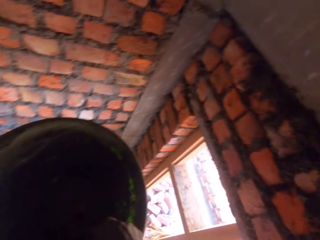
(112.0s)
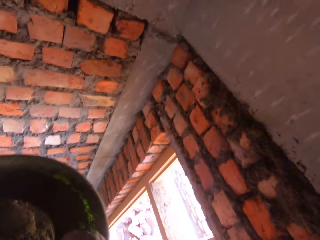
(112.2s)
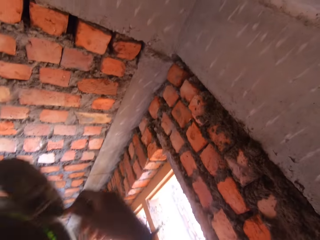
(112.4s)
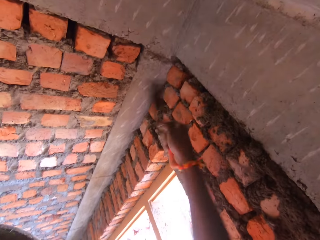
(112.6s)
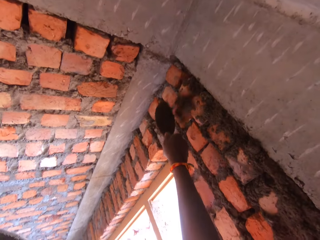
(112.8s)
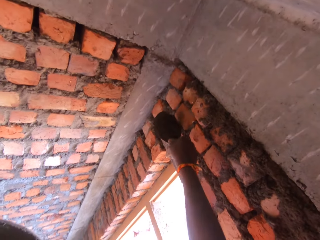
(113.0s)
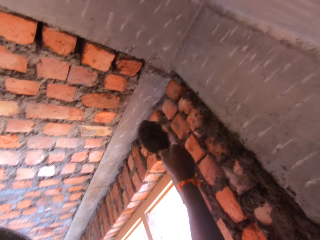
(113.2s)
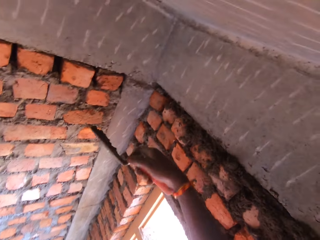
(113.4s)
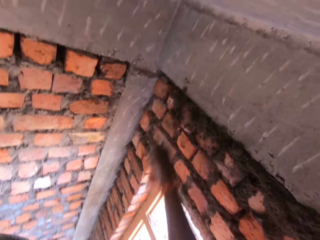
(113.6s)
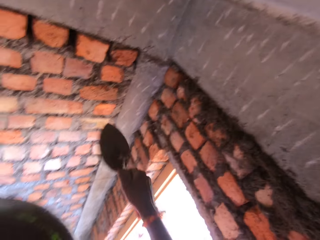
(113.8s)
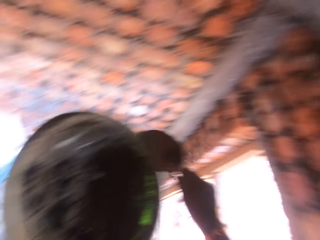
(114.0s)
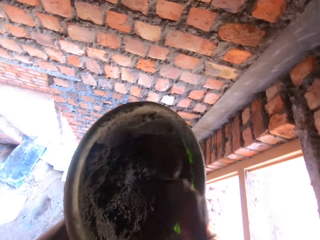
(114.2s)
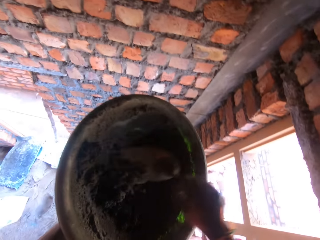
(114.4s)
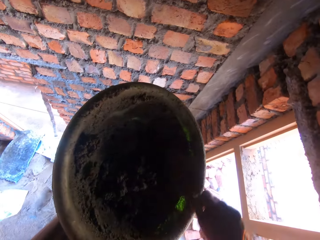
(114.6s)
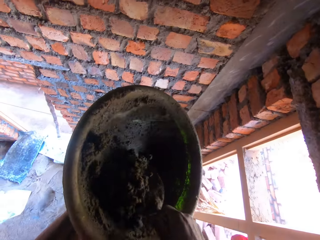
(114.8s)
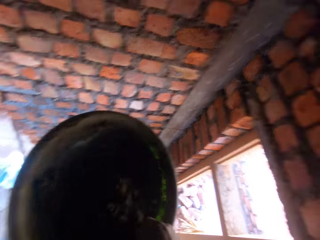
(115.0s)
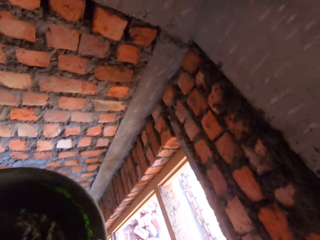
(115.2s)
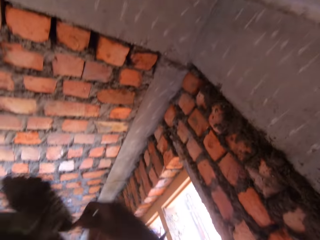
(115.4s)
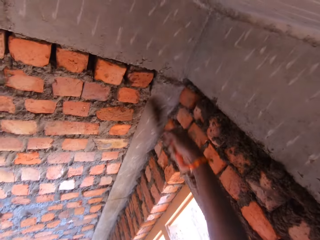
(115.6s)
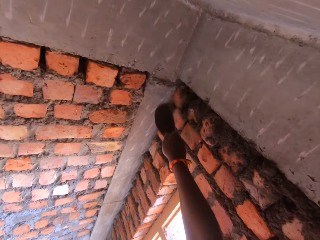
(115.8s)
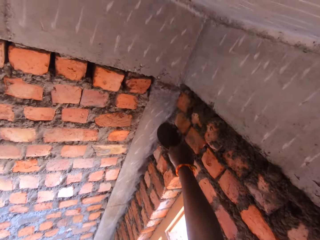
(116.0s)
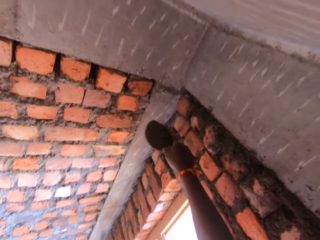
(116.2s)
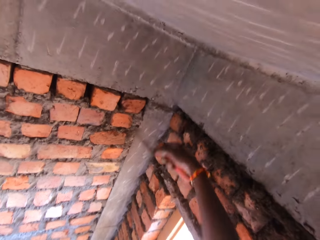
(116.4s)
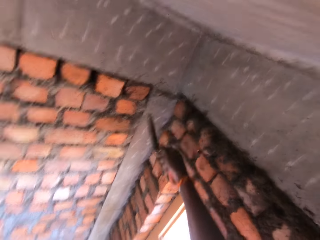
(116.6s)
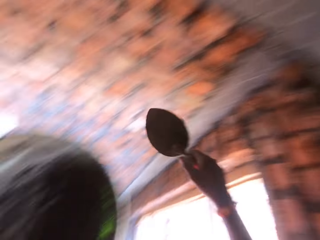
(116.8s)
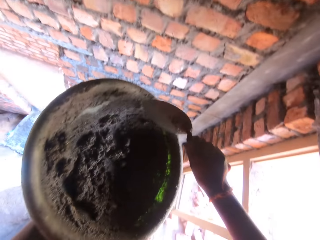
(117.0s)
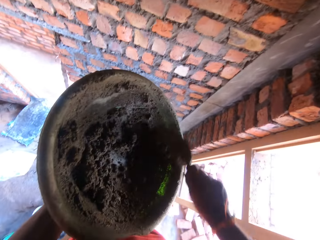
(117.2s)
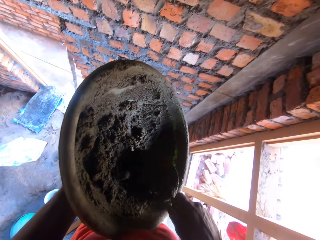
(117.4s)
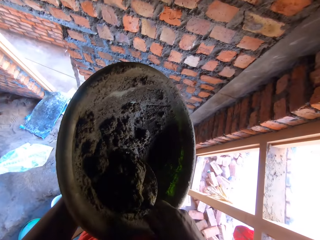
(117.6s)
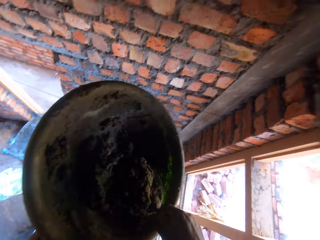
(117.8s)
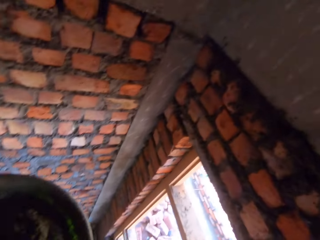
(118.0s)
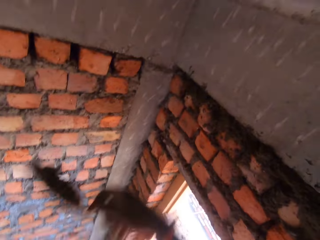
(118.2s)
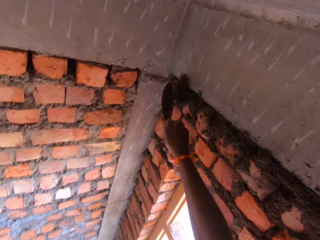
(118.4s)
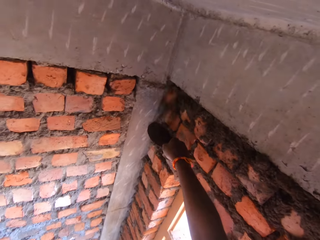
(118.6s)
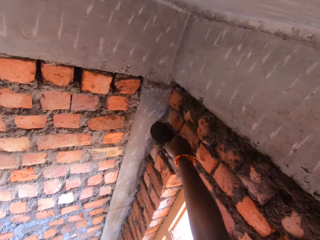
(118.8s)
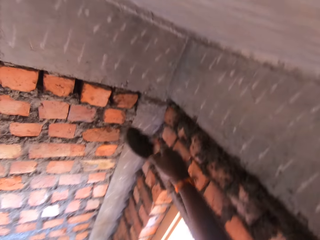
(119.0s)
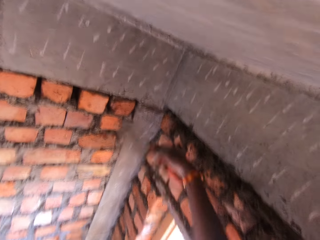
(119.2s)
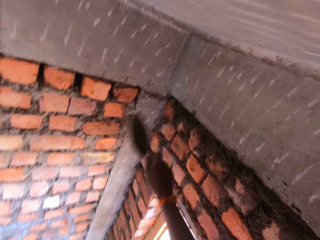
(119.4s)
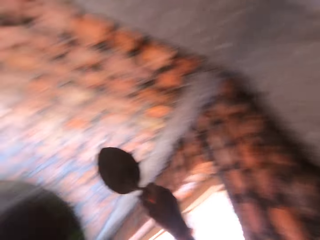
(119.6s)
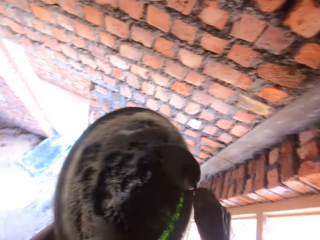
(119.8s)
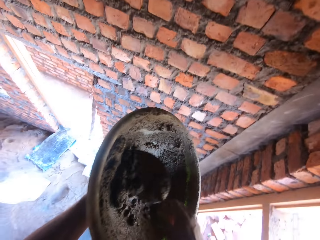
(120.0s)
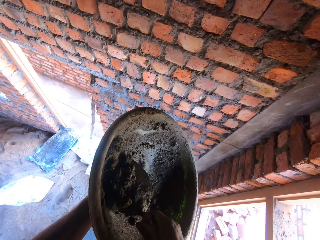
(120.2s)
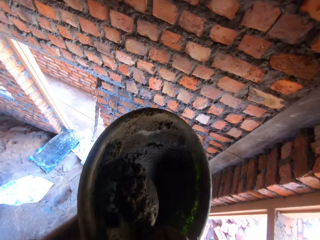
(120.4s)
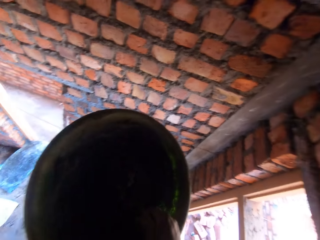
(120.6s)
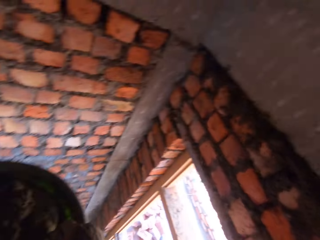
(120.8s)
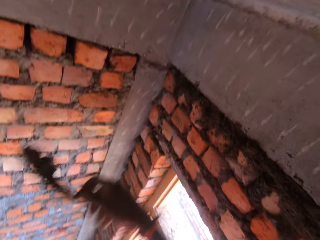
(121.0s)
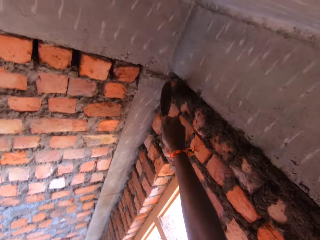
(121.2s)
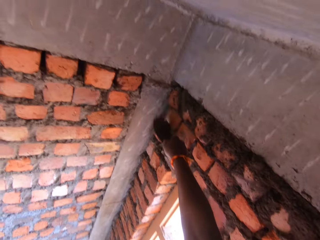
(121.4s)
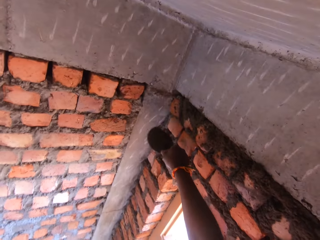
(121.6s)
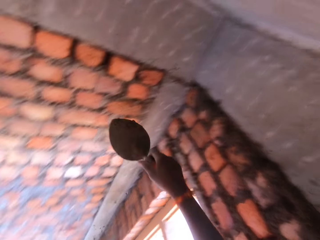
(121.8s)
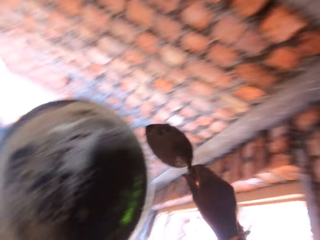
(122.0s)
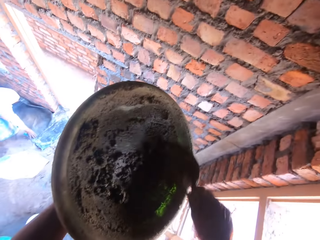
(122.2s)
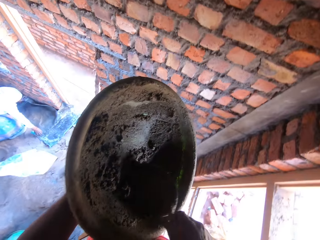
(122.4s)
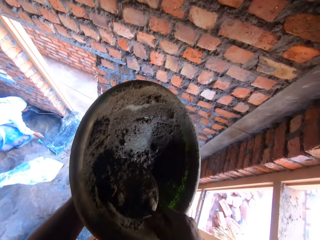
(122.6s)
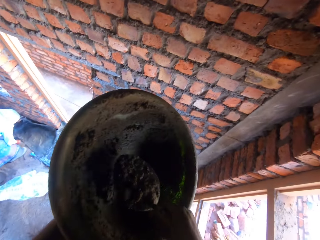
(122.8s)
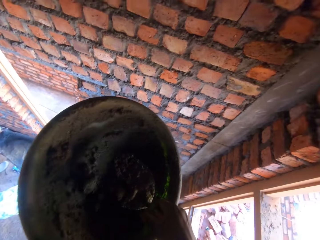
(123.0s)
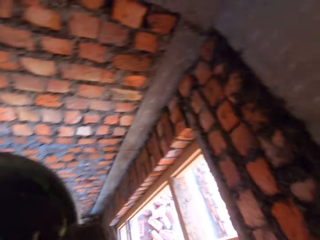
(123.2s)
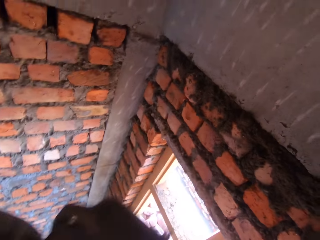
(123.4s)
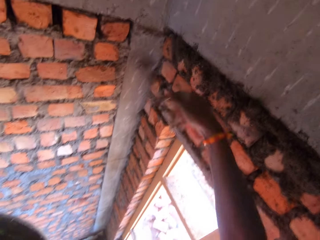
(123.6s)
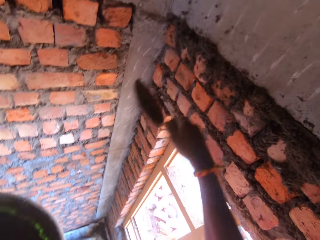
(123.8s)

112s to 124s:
The camera wearer throws the mortar on the wall with the trowel in his right hand. He places the trowel beneath mortar residue from the wall with his right hand. He throws the mortar residue on the wall with the trowel in his right hand. He gathers the mortar in the head pan with the trowel in his right hand. He scoops the mortar from the head pan with the trowel in his right hand. He throws the mortar on the wall with the trowel in his right hand. He places the trowel beneath the mortar residue from the wall with his right hand. He throws the mortar residue on the wall with the trowel in his right hand. He scoops the mortar from the head pan with the trowel in his right hand. He throws the mortar on the wall with the trowel in his right hand. He places the trowel beneath the mortar residue from the wall with his right hand. He throws the mortar residue on the wall with the trowel in his right hand. He scoops the mortar from the head pan with the trowel in his right hand. He throws the mortar residue on the wall with the trowel in his right hand. He scoops the mortar from the head pan with the trowel in his right hand.

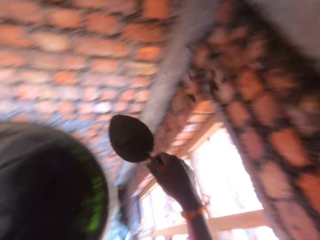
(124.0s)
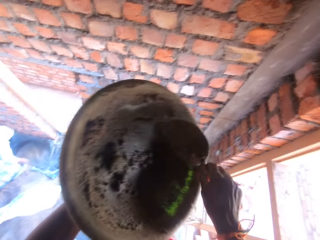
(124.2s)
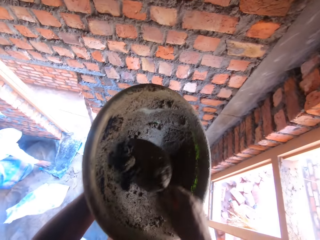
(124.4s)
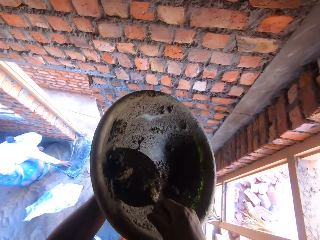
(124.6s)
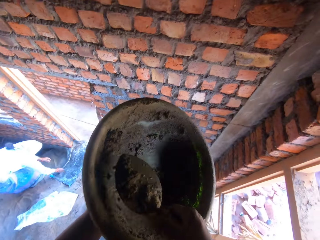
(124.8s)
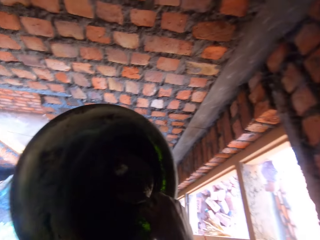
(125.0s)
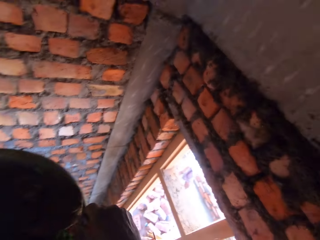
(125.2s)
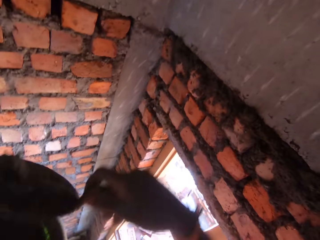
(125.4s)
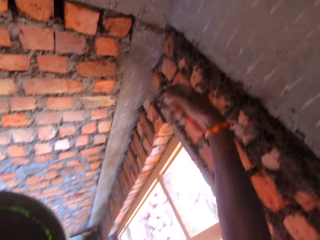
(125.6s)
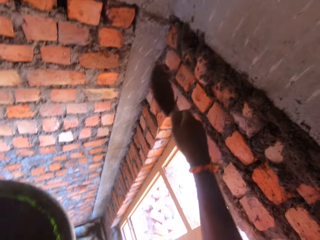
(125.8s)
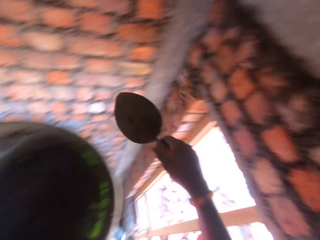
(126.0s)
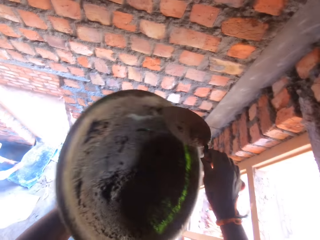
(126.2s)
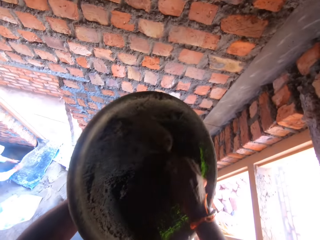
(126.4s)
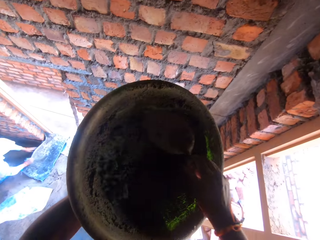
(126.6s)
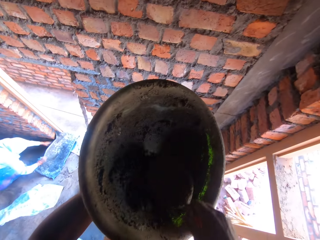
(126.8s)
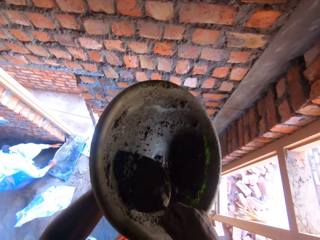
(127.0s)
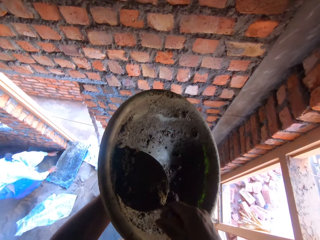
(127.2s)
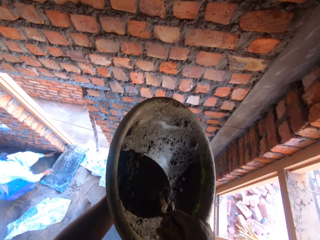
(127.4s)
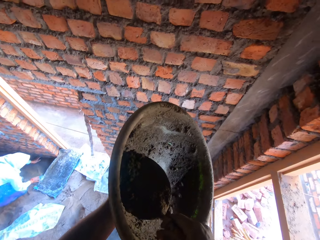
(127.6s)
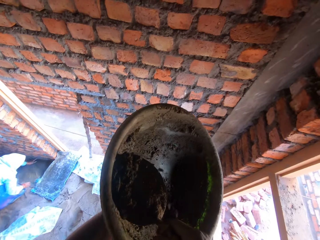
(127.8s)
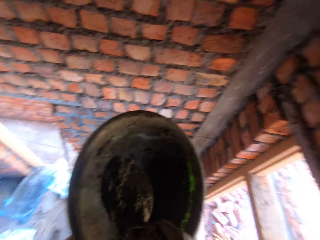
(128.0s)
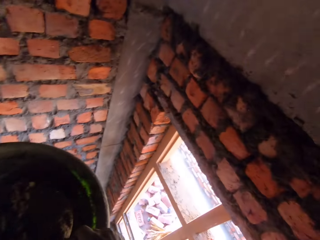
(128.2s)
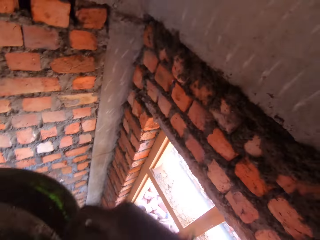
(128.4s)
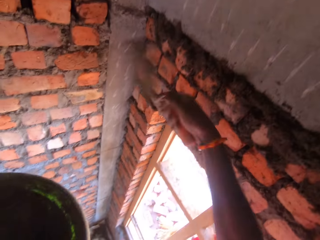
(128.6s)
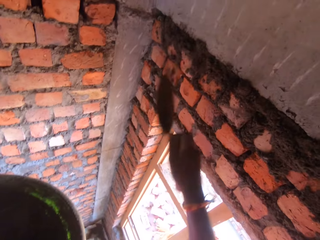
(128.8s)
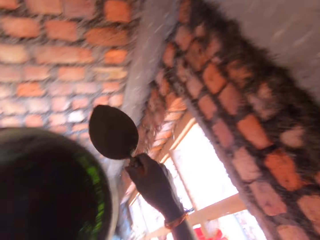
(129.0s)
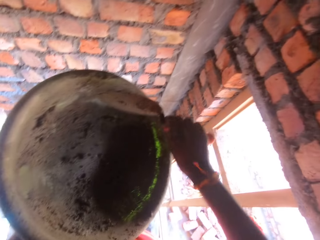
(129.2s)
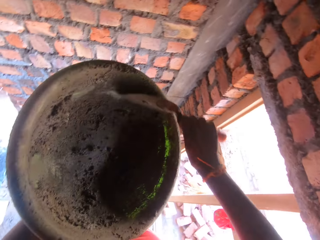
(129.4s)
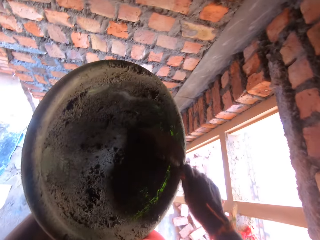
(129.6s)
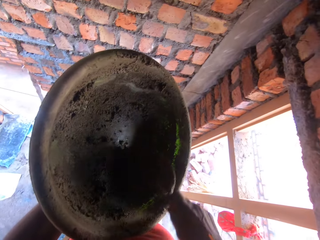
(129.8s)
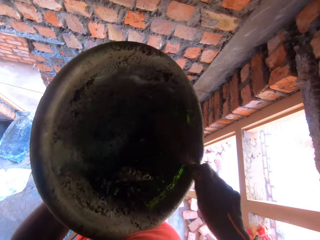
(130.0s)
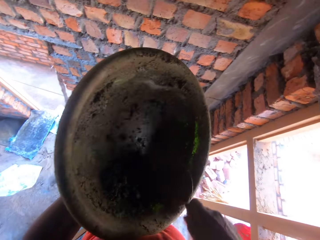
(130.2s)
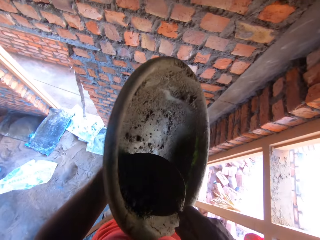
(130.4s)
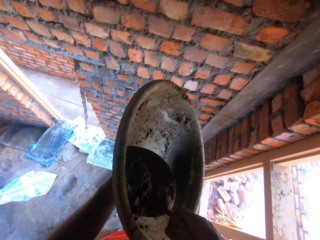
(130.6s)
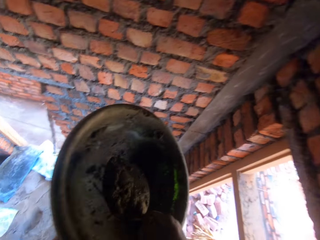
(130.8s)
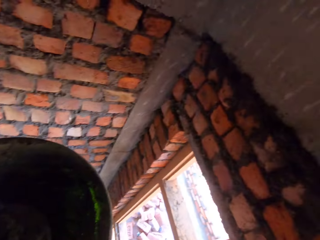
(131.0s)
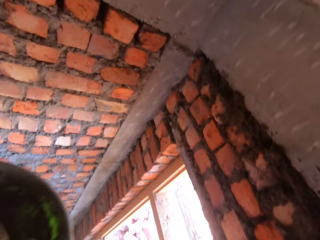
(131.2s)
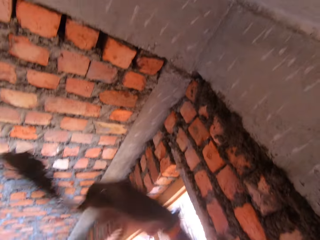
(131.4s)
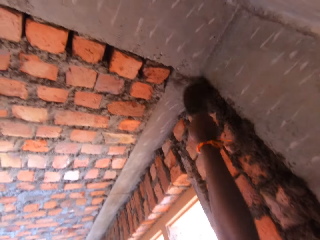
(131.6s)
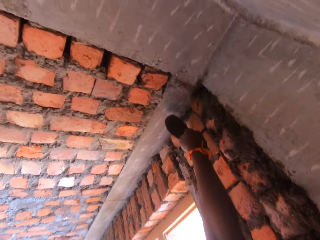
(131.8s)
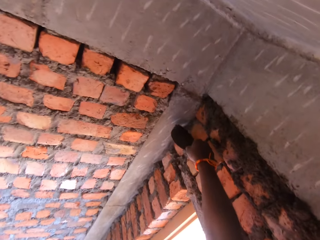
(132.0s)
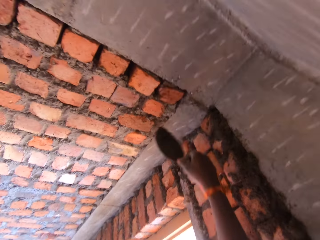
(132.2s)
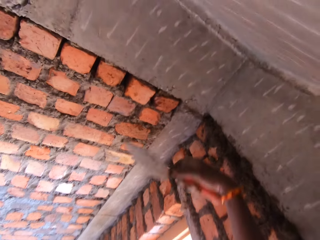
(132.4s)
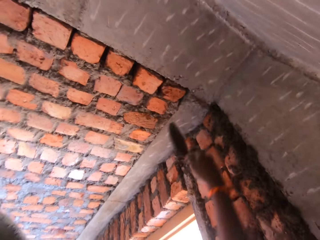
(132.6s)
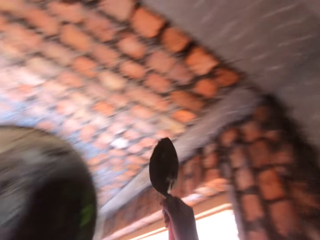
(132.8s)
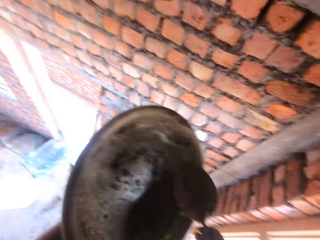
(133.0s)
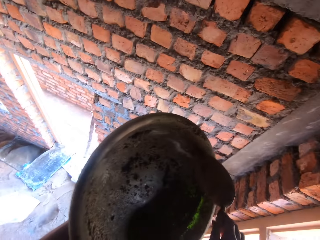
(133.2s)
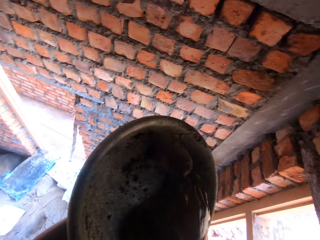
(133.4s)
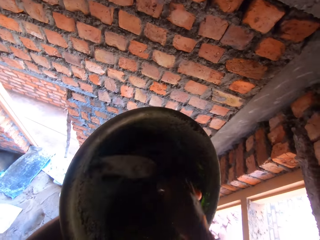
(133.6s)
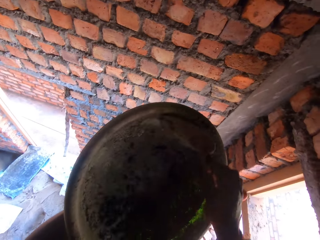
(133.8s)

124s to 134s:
The camera wearer throws the mortar on the wall with the trowel in his right hand. He scoops the mortar from the head pan with the trowel in his right hand. He throws the mortar on the wall with the trowel in his right hand. He gathers the mortar in the head pan with the trowel in his right hand. He scoops the mortar from the head pan with the trowel in his right hand. He throws the mortar on the wall with the trowel in his right hand. He scoops the mortar from the head pan with the trowel in his right hand. He throws the mortar on the wall with the trowel in his right hand. He places the trowel beneath mortar residue from the wall with his right hand. He throws the mortar residue on the wall with the trowel in his right hand. He scrapes the head pan with the trowel in his right hand. He scoops the concrete.
